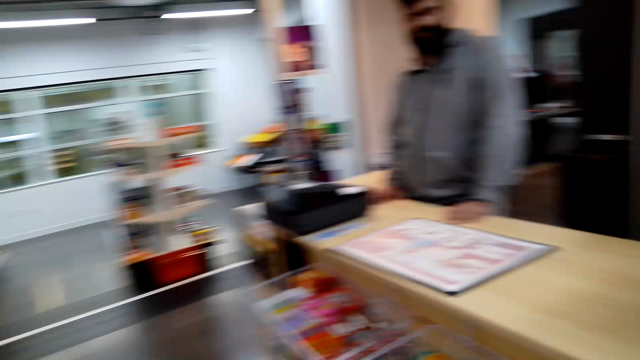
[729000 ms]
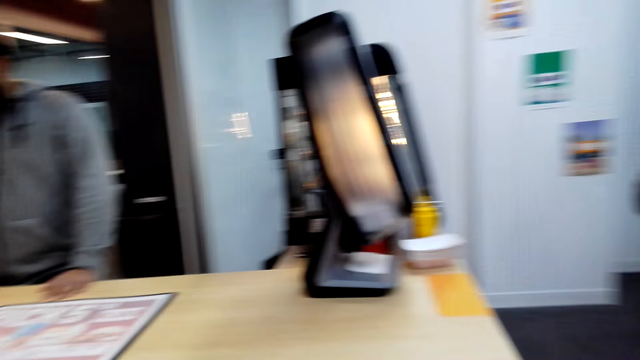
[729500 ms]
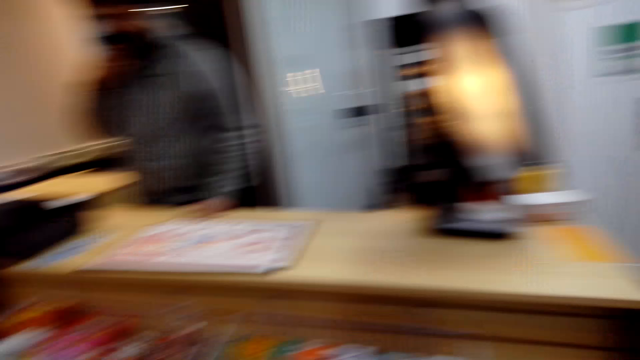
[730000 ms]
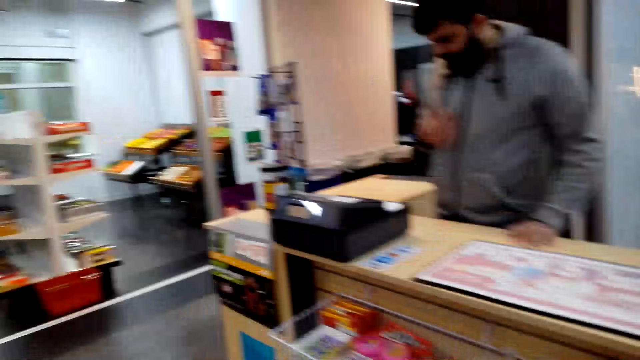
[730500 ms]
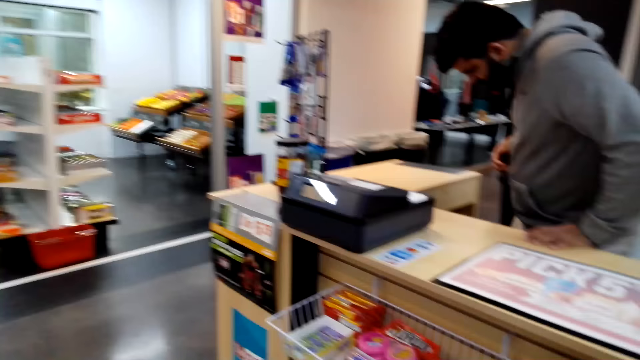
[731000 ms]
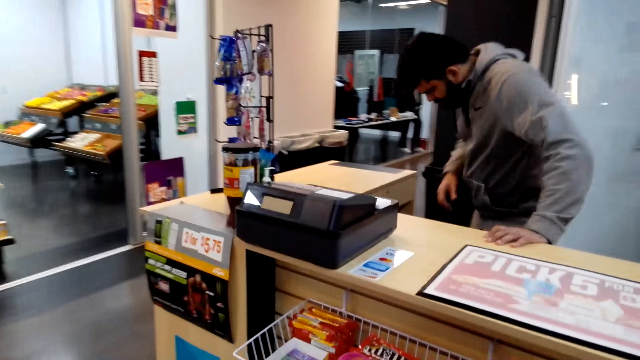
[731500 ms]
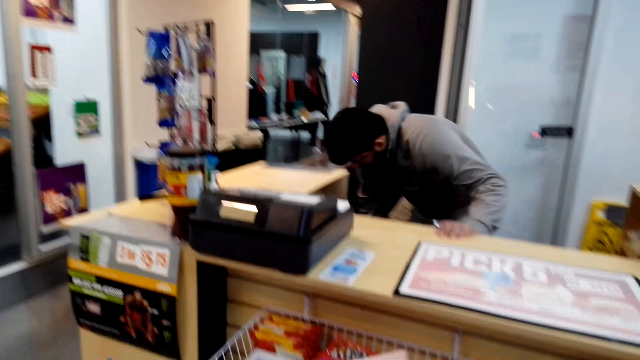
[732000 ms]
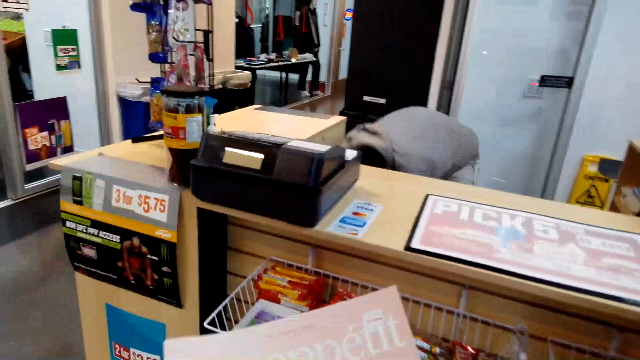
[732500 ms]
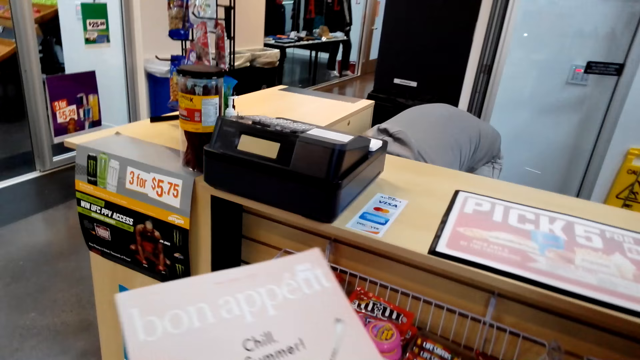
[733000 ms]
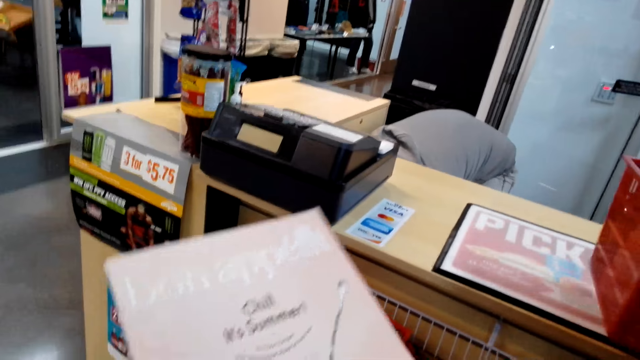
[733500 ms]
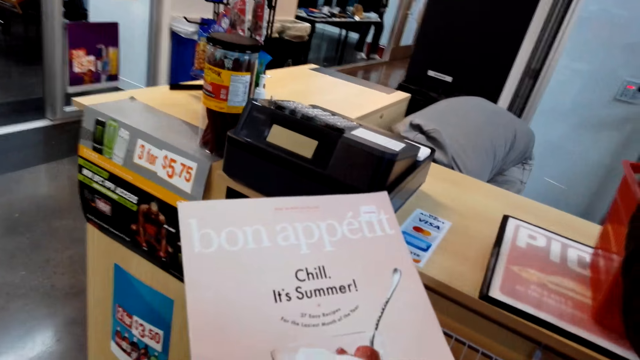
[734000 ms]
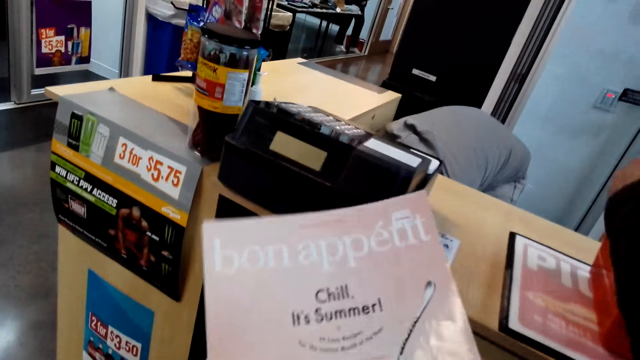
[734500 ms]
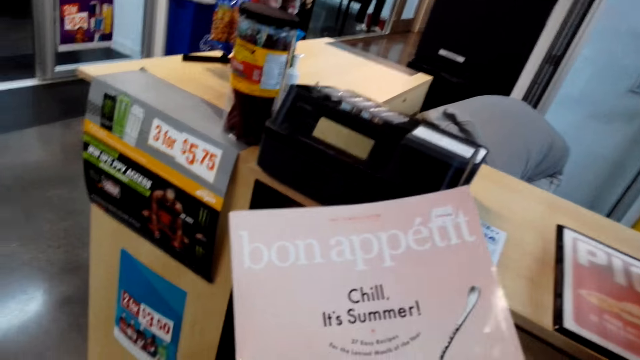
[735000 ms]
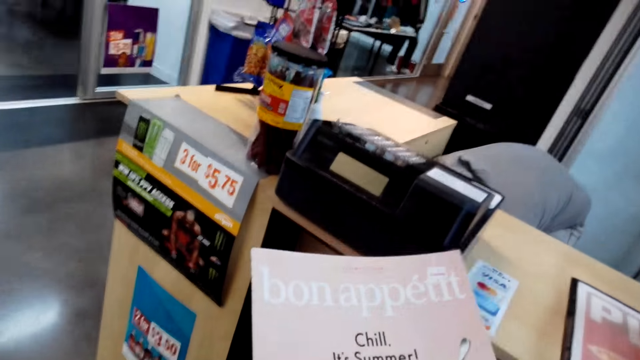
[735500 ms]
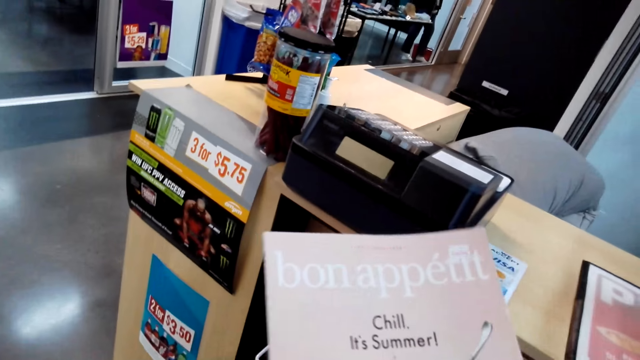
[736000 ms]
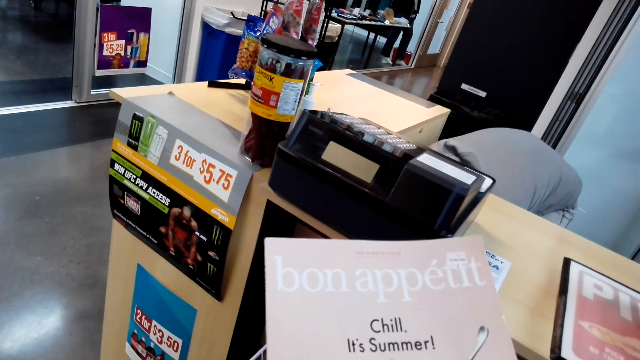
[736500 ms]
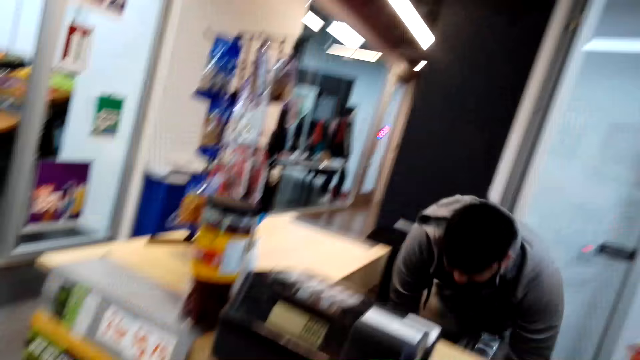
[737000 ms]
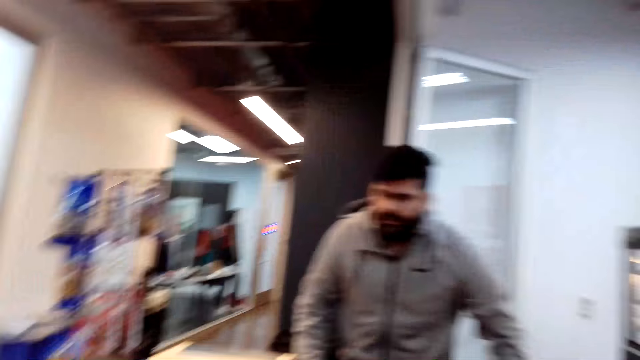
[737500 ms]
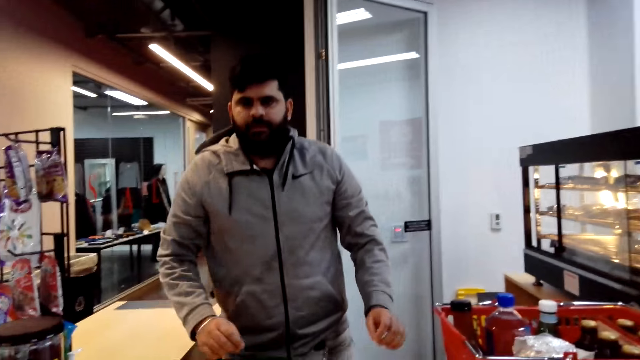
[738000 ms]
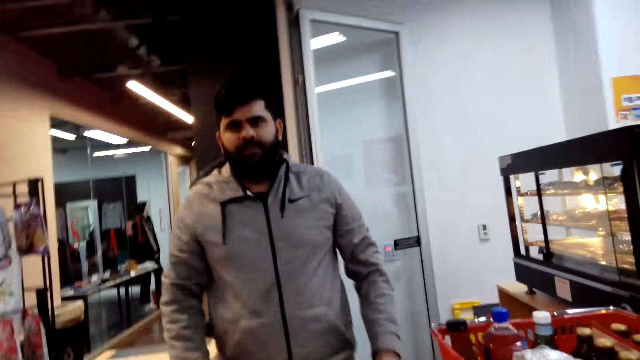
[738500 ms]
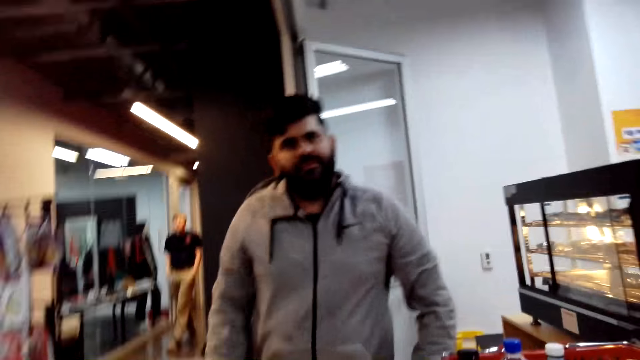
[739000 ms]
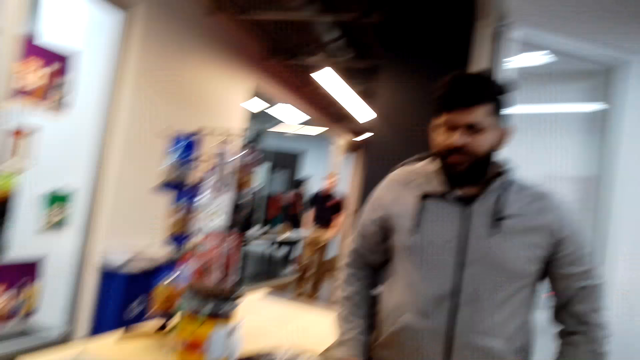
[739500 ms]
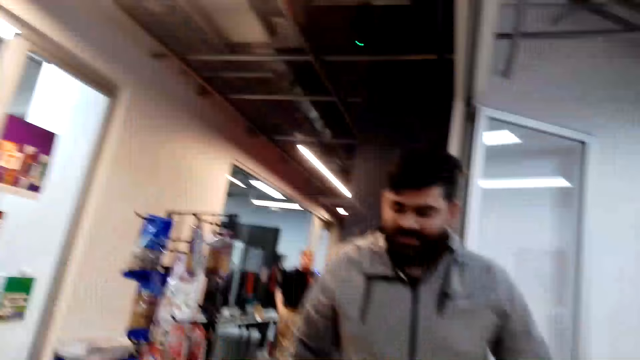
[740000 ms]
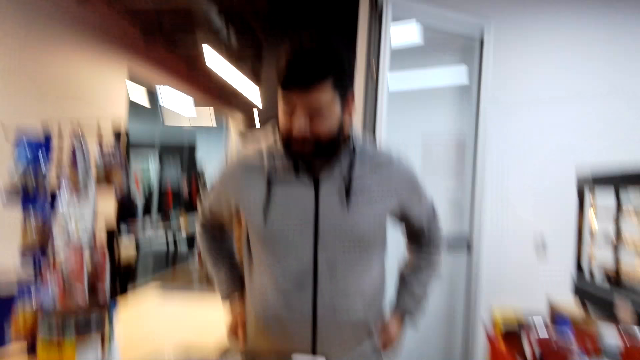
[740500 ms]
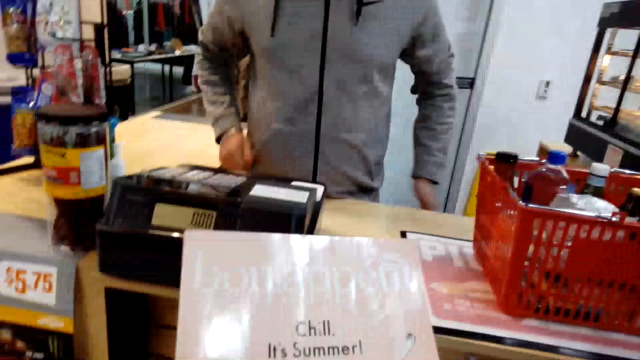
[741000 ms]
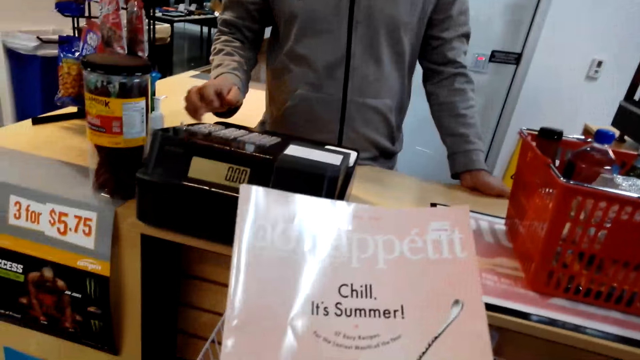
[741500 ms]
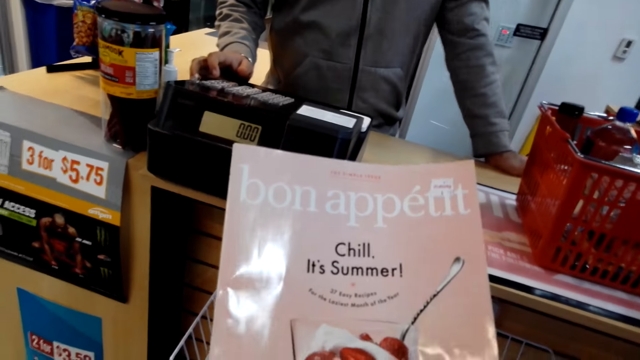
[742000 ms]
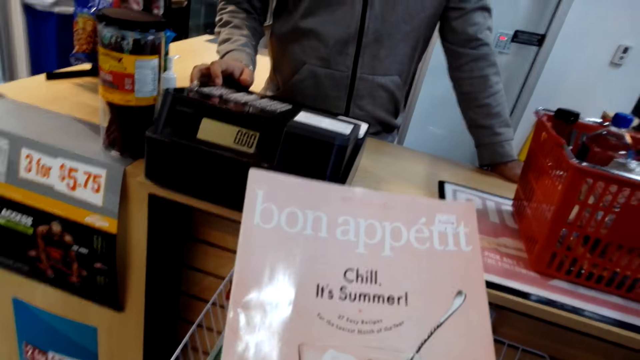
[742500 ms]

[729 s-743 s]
A man speaks to the camera wearer. The camera wearer moves around. Another man moves around. The first man bends down. The camera wearer looks at the magazine and holds a book. The first man stands up. The camera wearer talks to the first man.

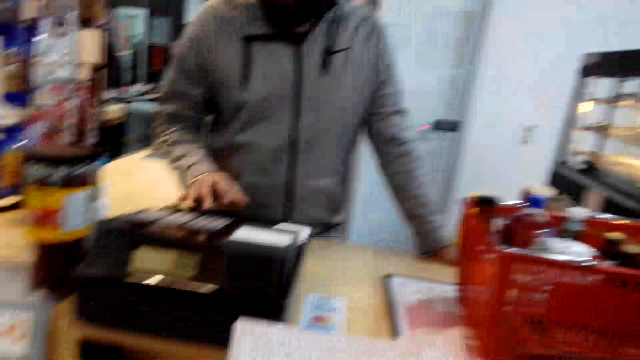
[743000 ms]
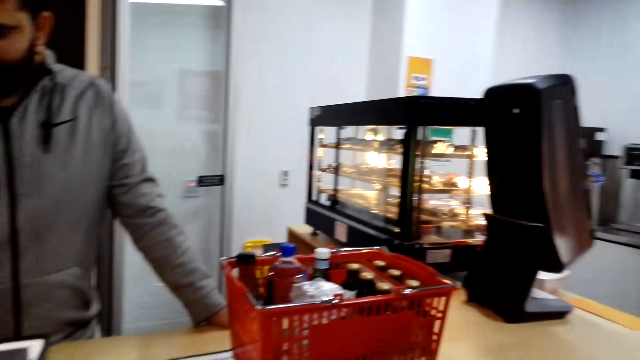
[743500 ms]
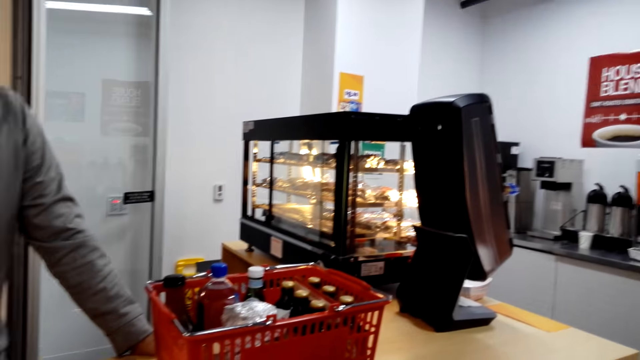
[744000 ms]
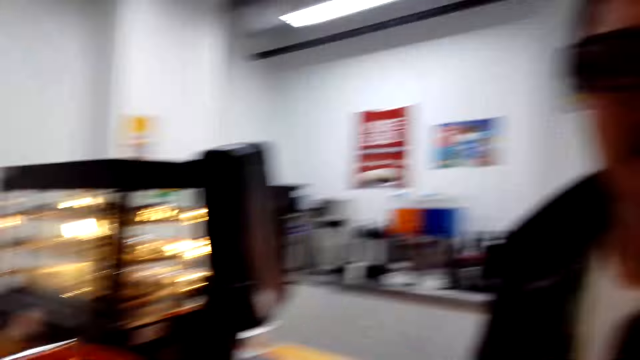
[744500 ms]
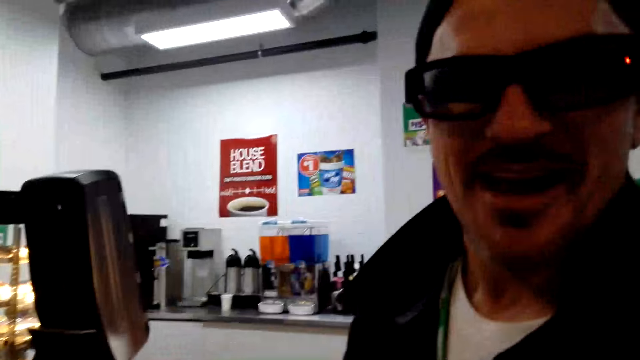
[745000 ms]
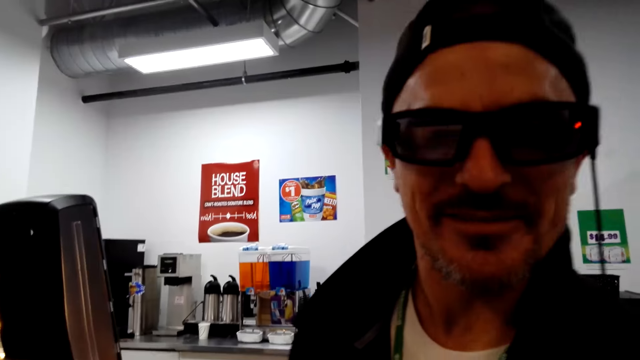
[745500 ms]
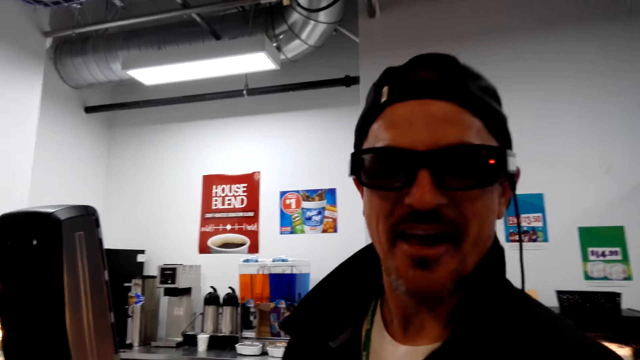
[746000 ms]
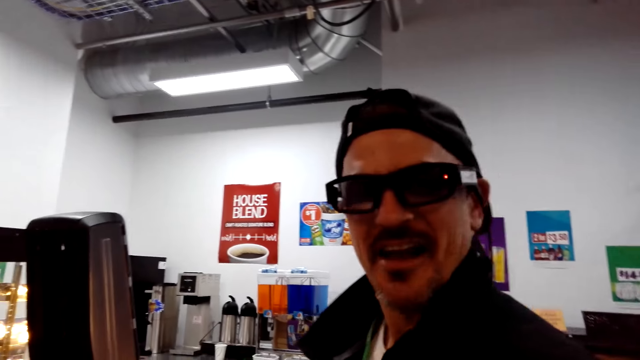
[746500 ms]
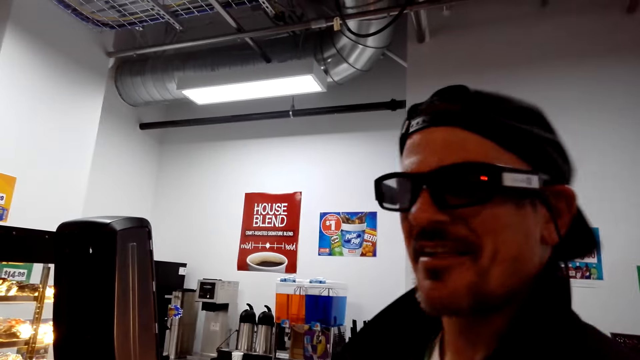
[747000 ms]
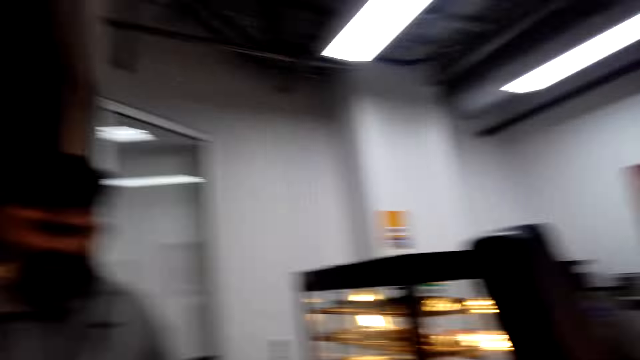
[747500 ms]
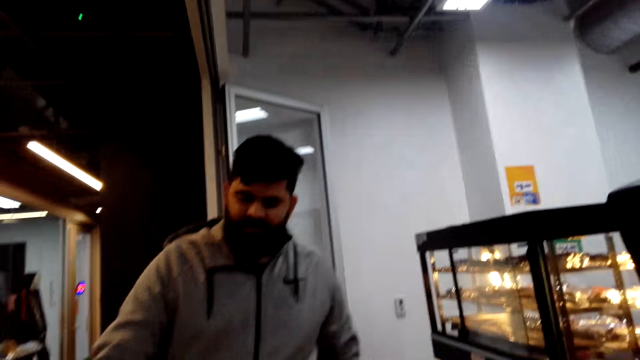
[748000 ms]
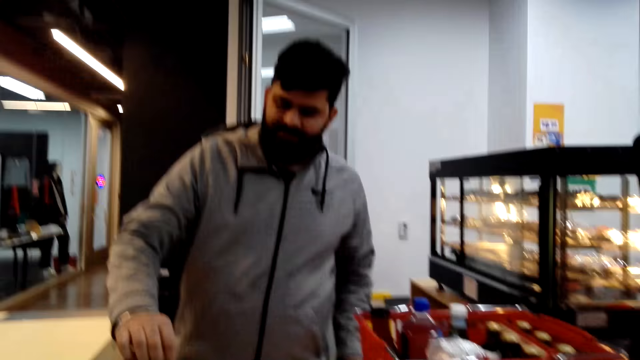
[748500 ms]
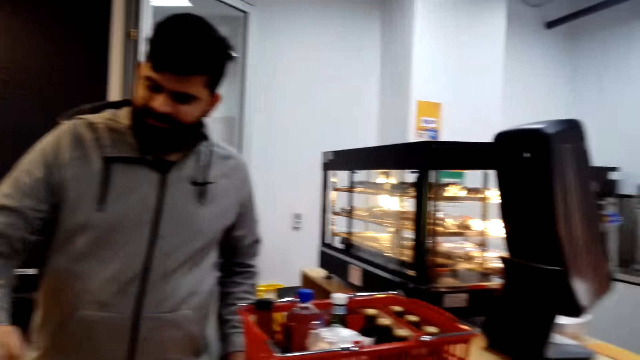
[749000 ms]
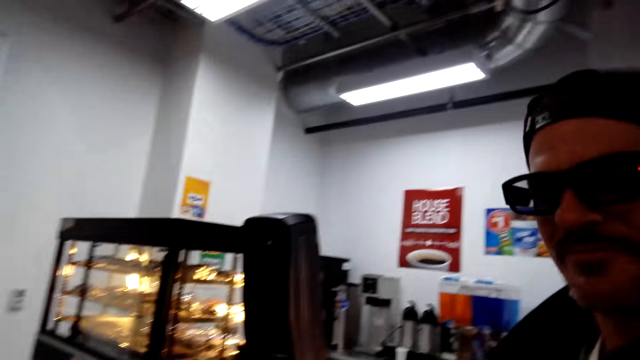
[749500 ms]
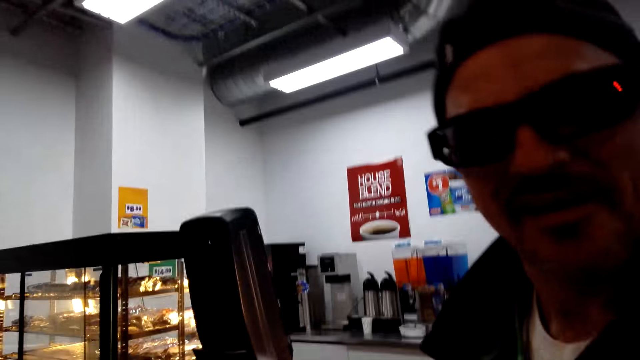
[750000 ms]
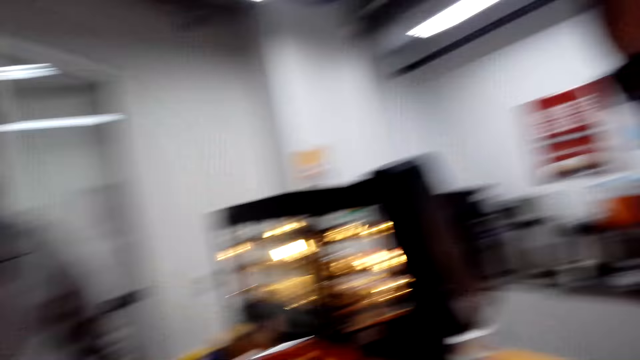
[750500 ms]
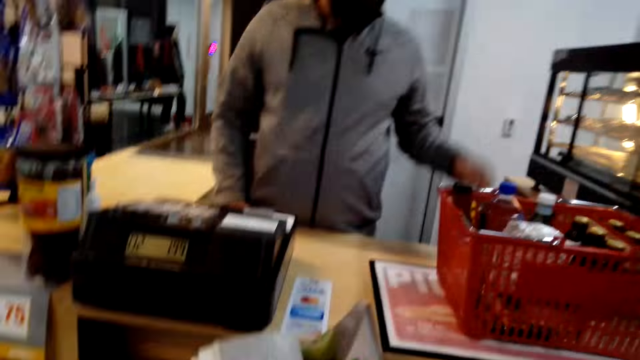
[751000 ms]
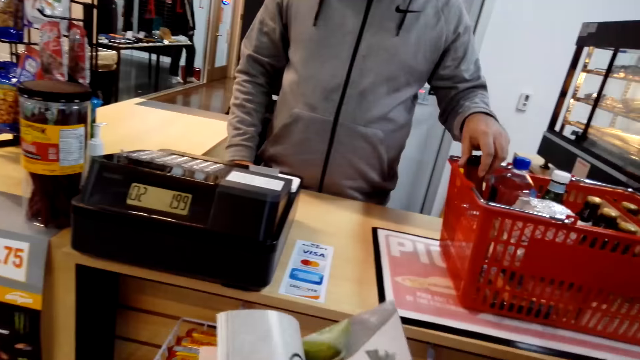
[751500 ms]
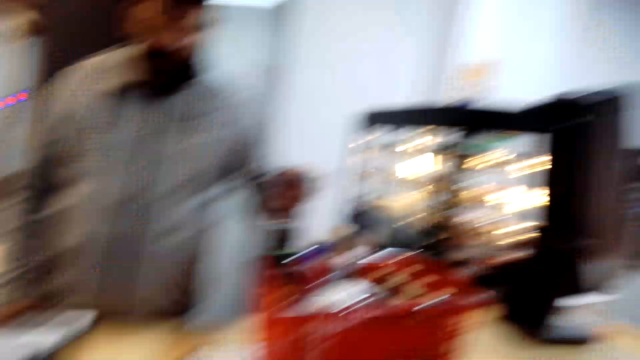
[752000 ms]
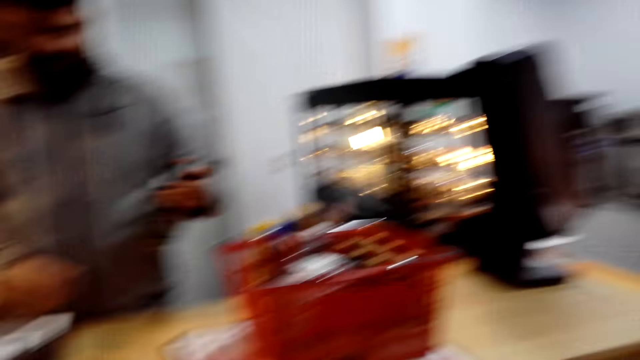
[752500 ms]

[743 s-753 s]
The camera wearer uses the calculator. A man speaks to the camera wearer. The camera wearer talks to the man. They talk to another man. They talk to the first man. They read the magazine.
